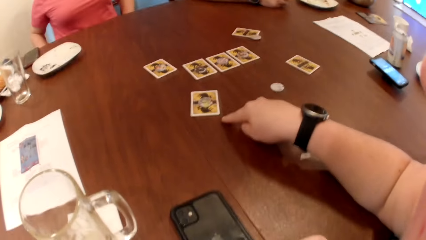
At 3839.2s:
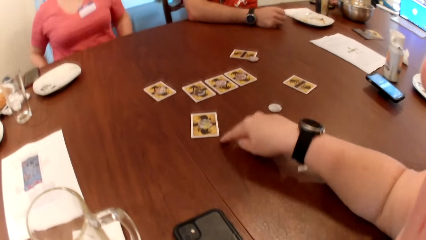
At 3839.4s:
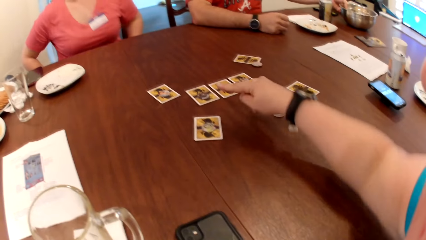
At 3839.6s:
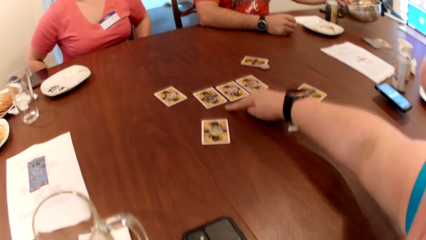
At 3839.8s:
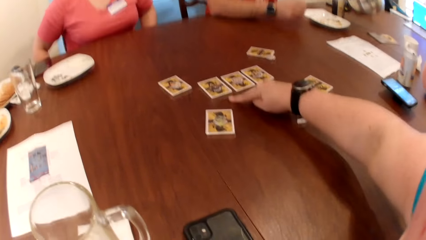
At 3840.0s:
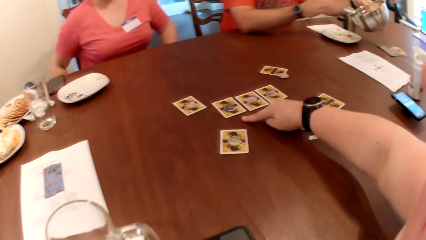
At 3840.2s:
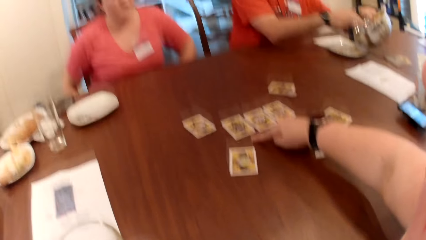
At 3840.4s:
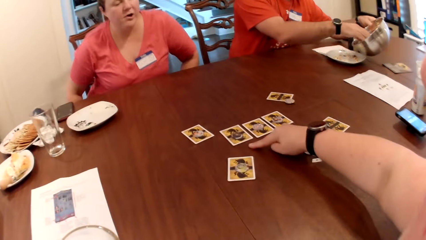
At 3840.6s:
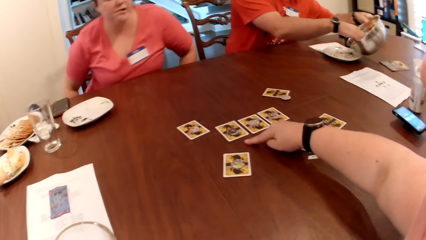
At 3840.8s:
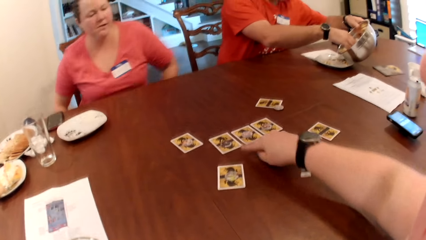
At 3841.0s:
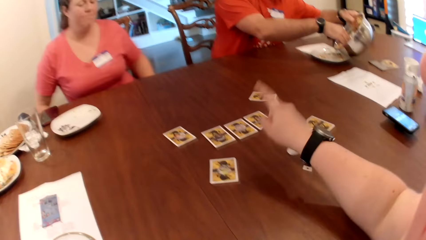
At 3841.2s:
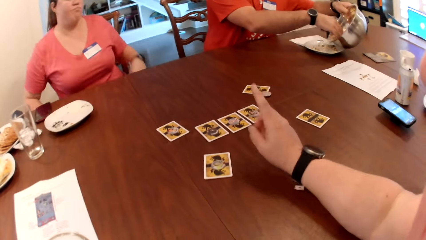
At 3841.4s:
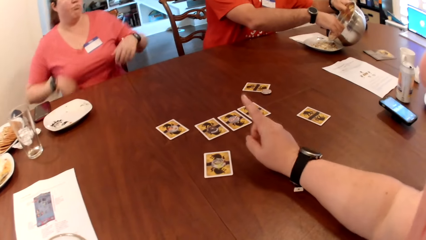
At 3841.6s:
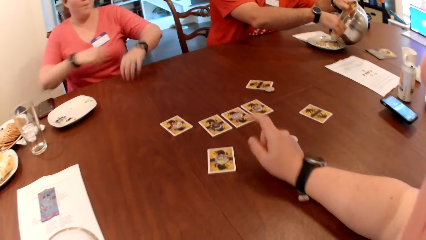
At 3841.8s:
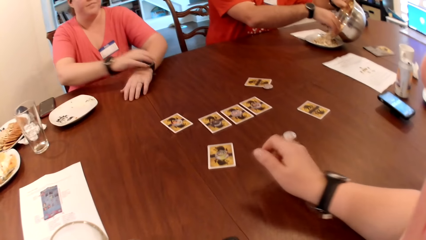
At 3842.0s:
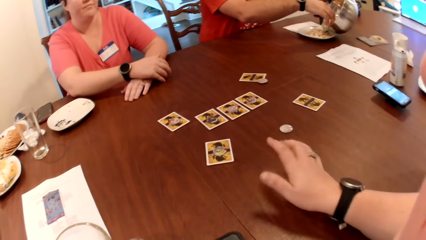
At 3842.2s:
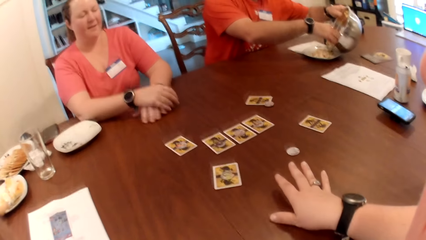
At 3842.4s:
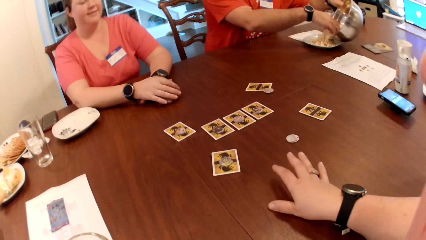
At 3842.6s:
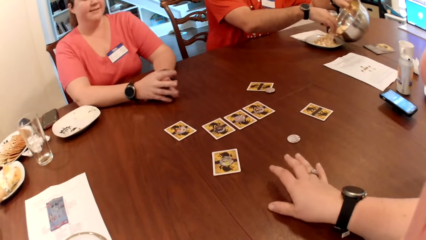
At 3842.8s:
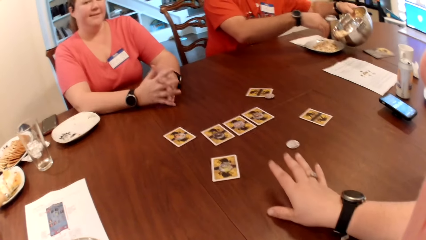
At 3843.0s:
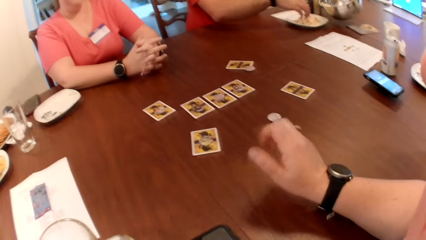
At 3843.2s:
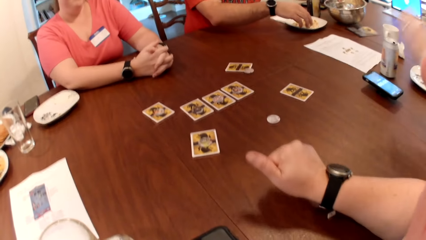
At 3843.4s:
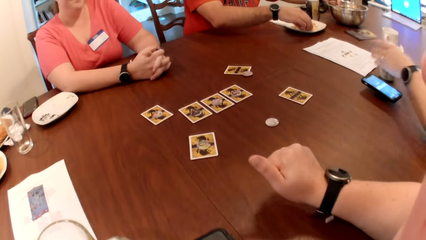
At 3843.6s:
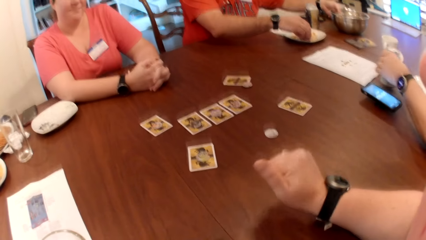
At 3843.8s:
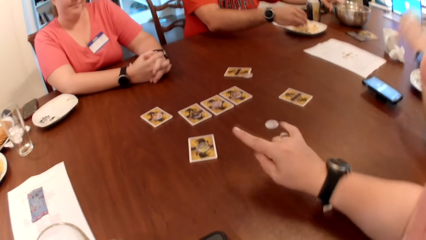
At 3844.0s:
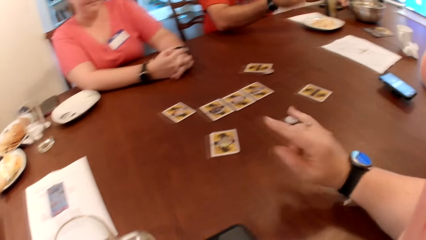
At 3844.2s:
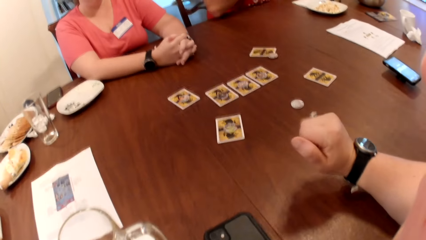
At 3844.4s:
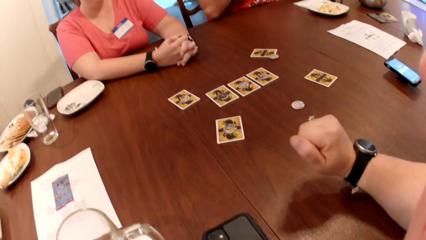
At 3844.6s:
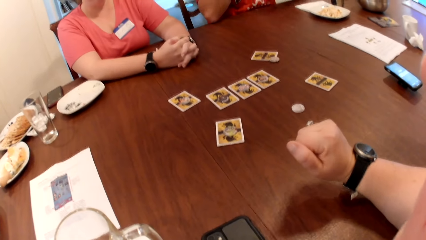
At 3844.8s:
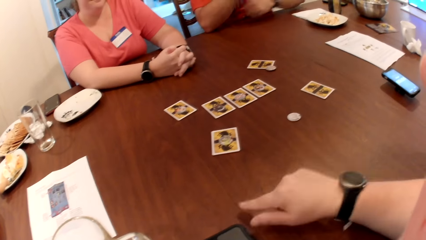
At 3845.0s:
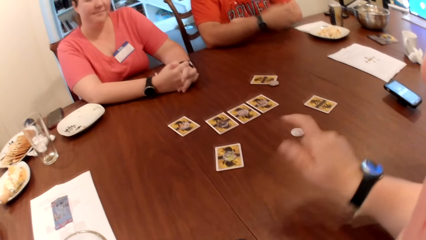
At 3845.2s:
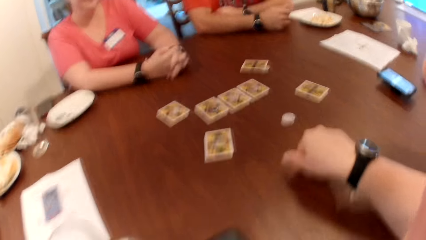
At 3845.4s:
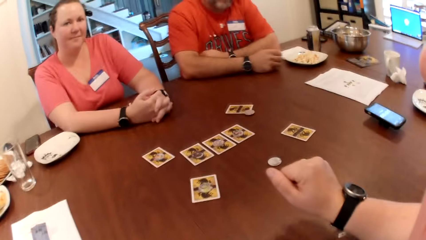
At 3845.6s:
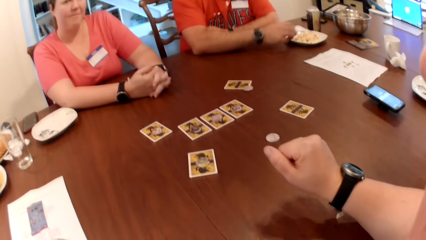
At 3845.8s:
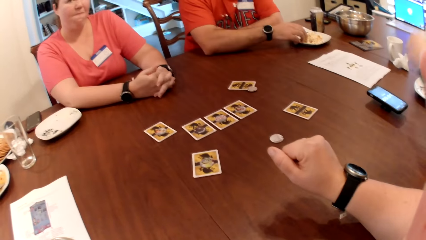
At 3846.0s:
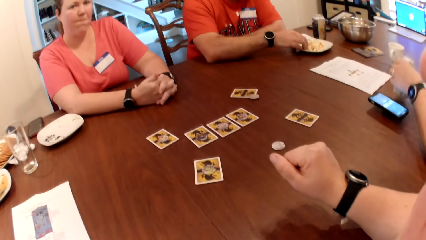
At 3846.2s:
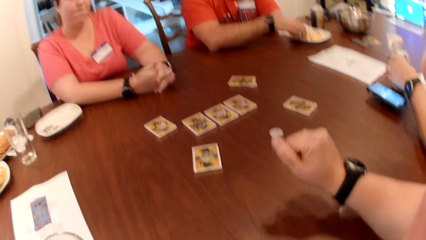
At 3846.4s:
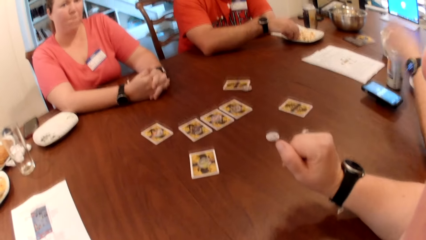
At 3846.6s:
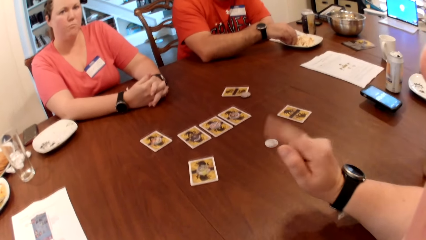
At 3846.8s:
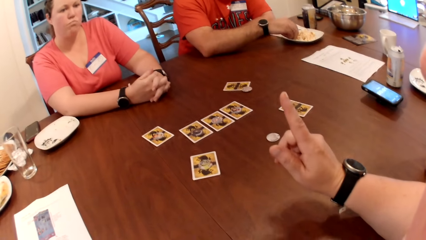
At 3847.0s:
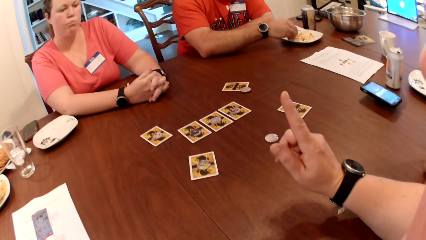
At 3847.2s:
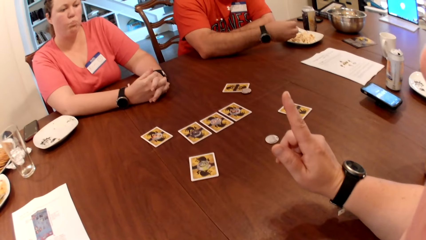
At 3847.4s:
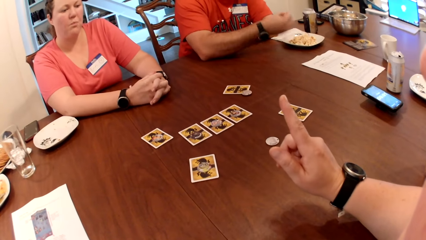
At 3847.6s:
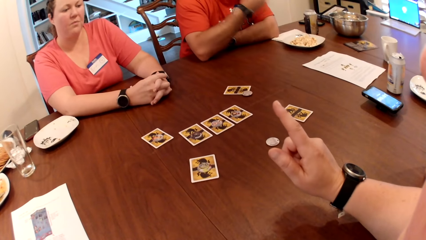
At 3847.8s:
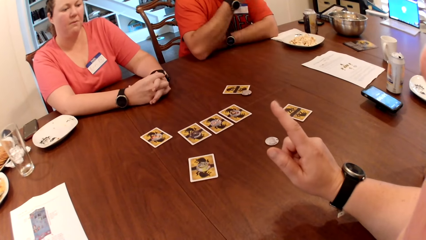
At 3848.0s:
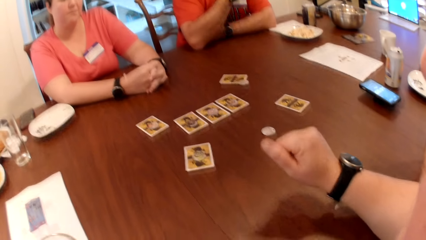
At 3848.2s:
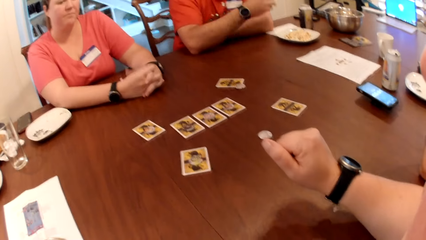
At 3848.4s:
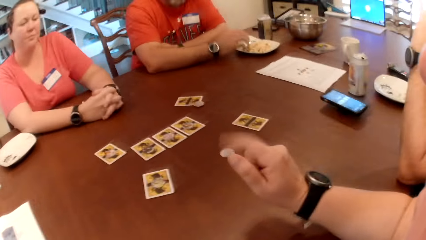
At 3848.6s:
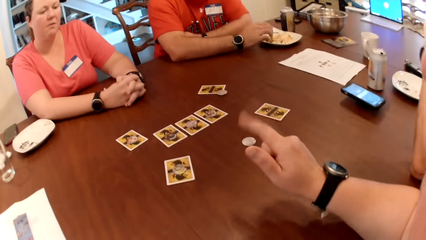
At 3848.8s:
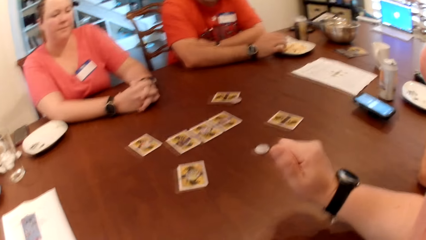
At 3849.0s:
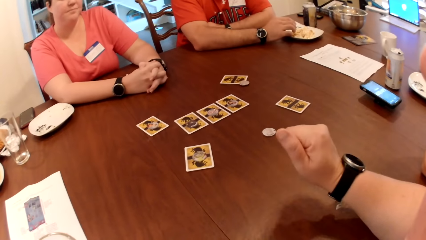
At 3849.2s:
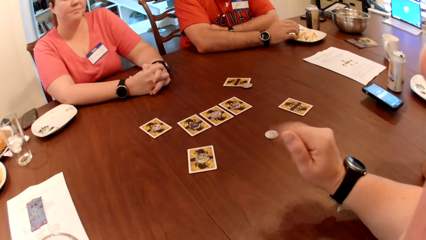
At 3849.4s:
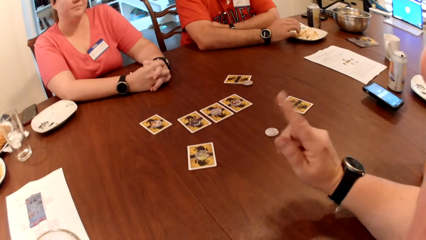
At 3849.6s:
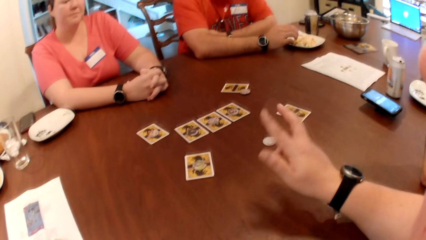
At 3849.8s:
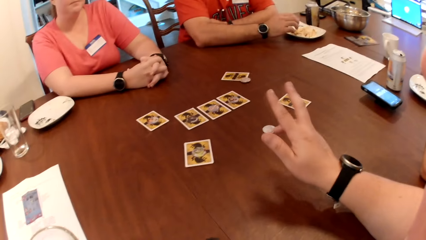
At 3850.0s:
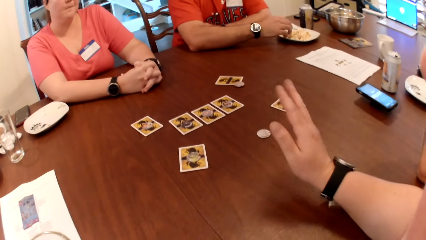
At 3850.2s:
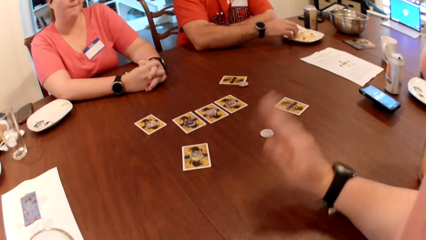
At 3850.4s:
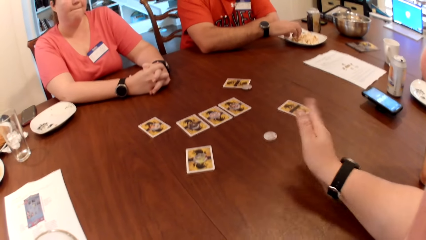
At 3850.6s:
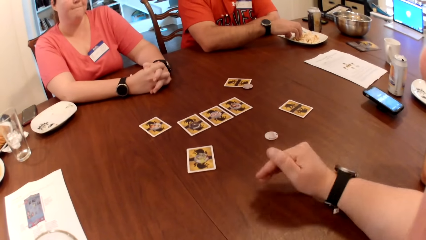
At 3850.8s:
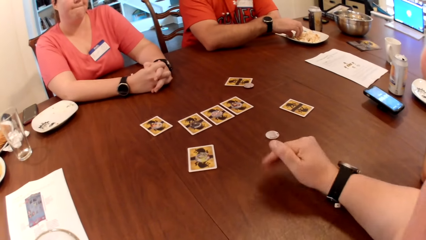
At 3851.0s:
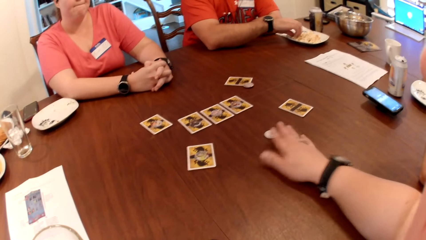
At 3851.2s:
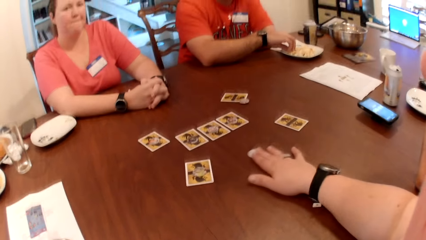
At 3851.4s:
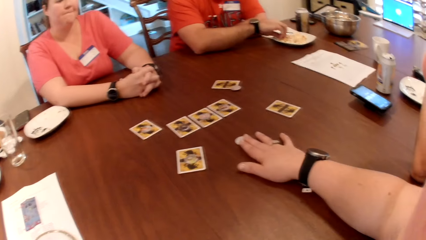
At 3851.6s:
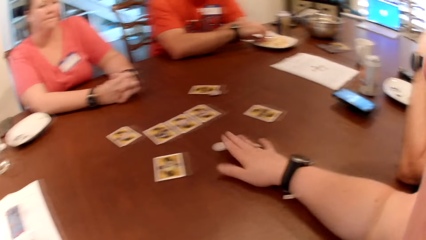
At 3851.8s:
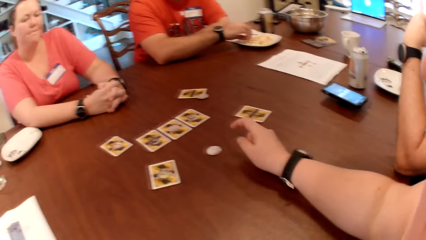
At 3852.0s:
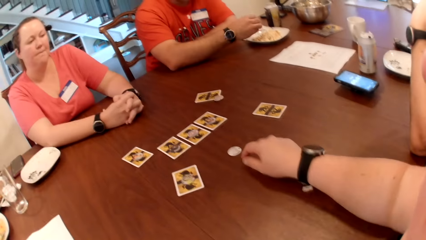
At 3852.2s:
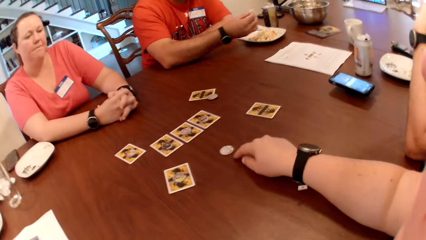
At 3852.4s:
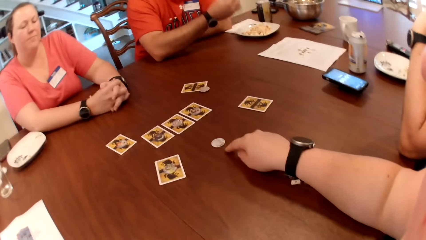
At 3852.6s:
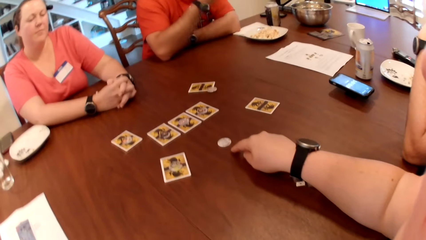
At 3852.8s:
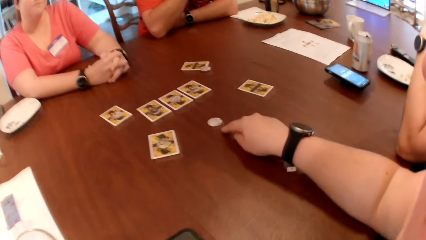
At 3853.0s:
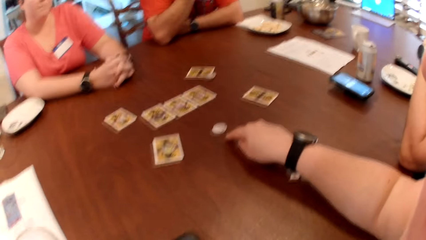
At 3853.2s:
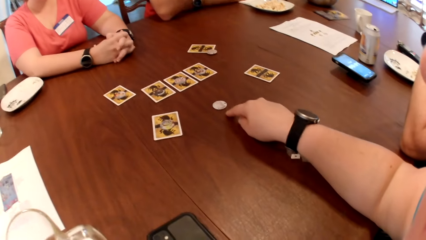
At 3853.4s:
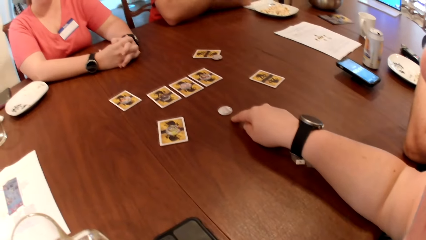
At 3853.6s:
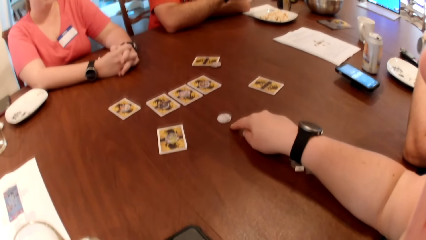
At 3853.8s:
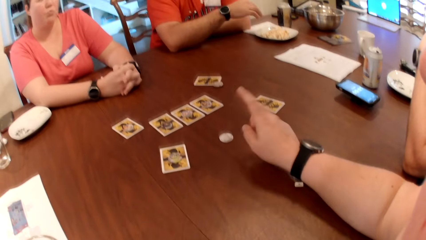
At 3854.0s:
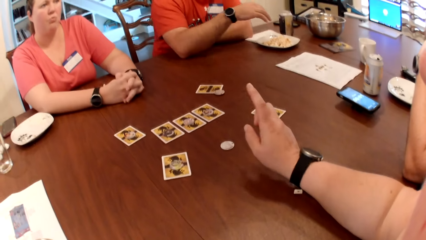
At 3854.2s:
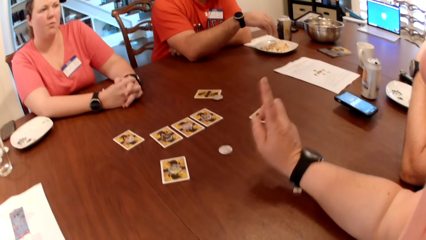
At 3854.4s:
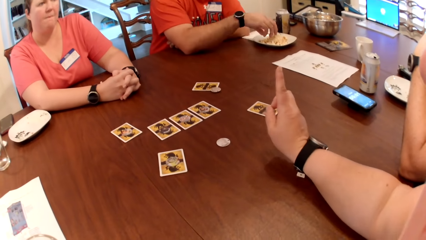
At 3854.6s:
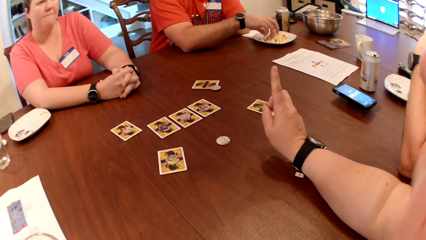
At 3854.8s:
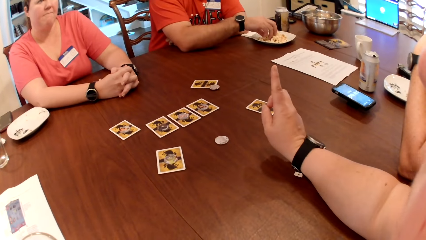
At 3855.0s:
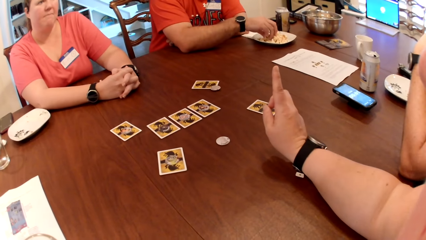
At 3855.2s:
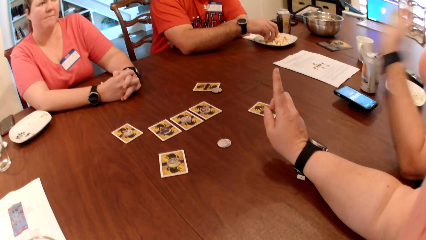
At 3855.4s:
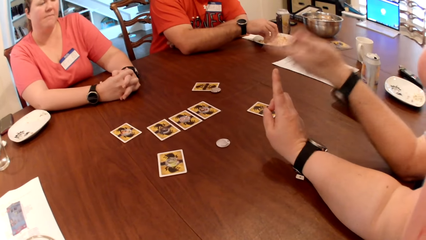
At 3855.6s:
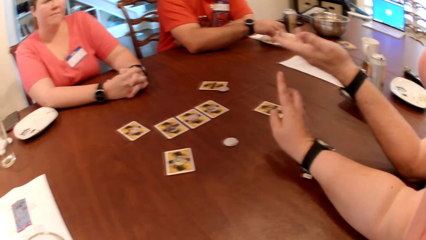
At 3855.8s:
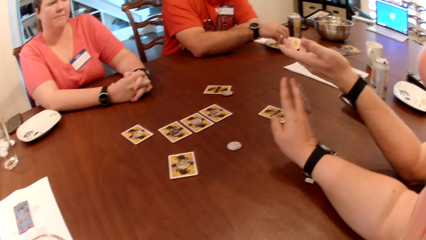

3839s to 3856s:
A man pours popcorn from a bowl of popcorn into the plate of popcorn on the table with his right hand. The man holds the bowl. A person holds a can. The camera wearer moves a hand around. The man eats popcorn from the plate of popcorn with his right hand. The man picks something on the plate. The camera wearer moves a hand around. The man picks something on the plate. The camera wearer moves a hand around.
